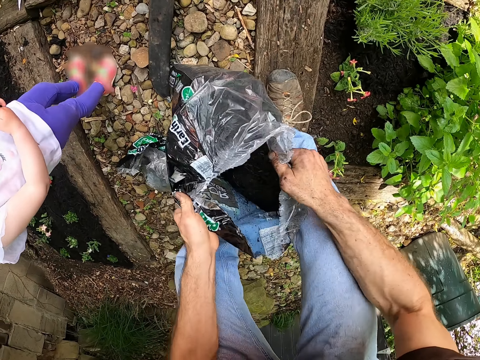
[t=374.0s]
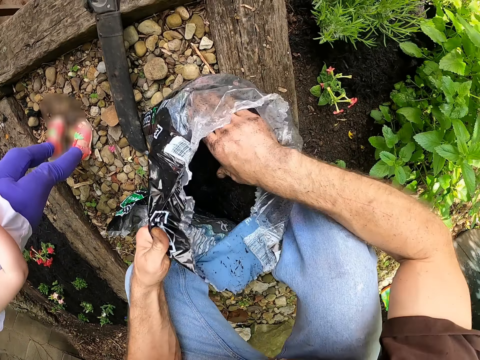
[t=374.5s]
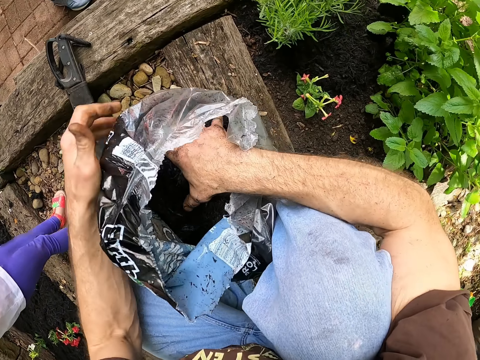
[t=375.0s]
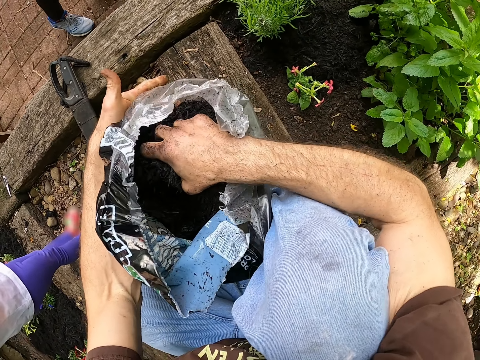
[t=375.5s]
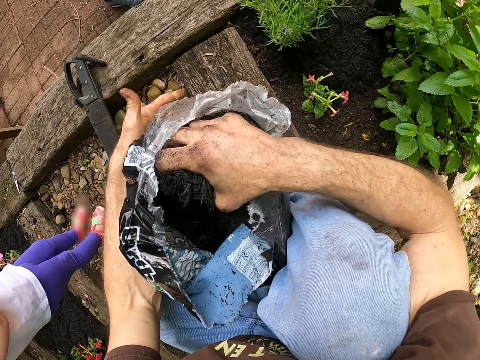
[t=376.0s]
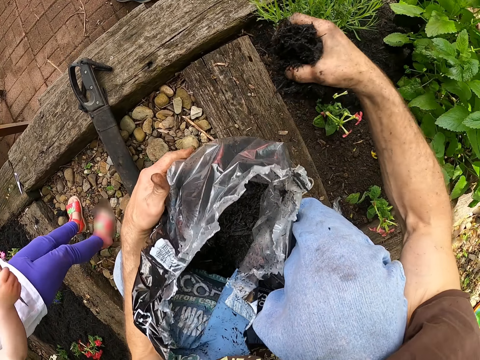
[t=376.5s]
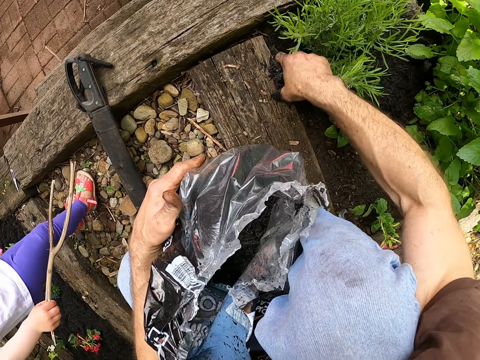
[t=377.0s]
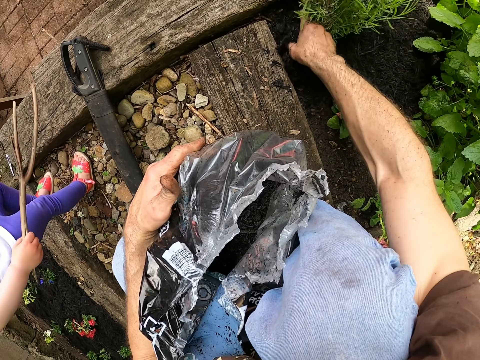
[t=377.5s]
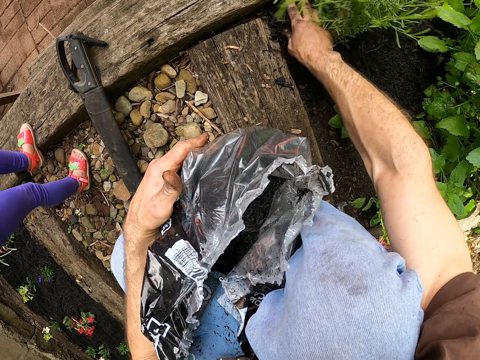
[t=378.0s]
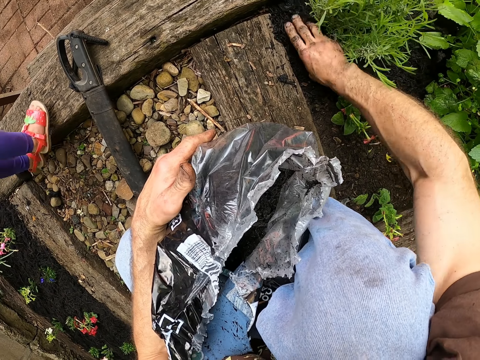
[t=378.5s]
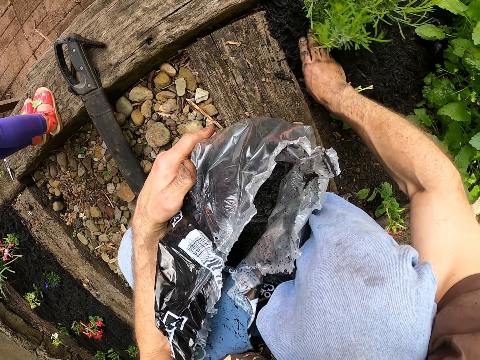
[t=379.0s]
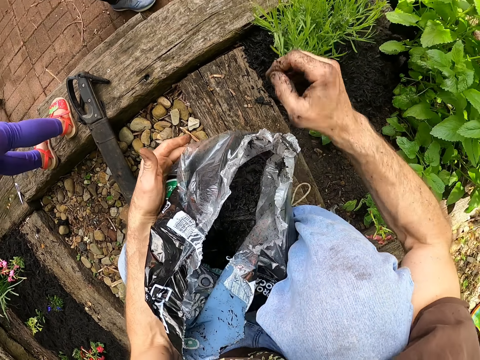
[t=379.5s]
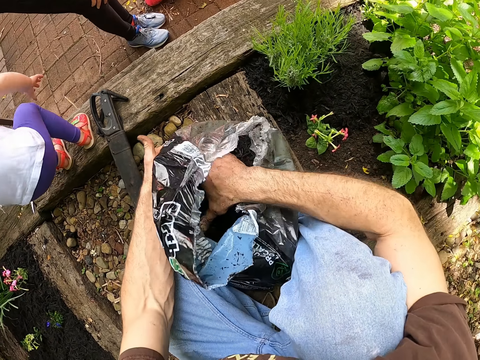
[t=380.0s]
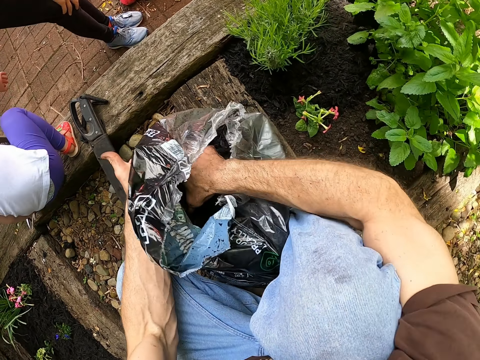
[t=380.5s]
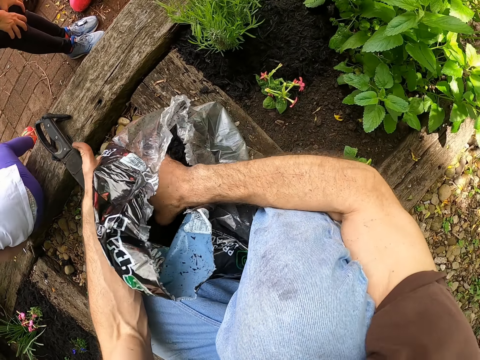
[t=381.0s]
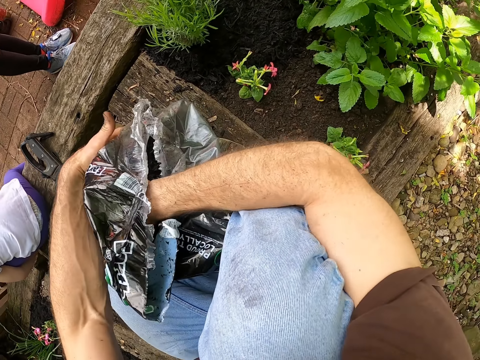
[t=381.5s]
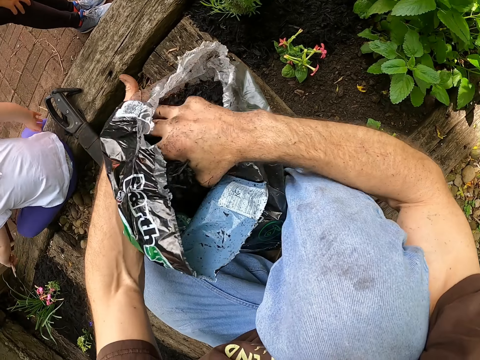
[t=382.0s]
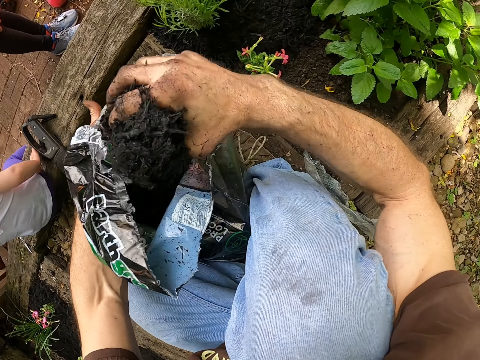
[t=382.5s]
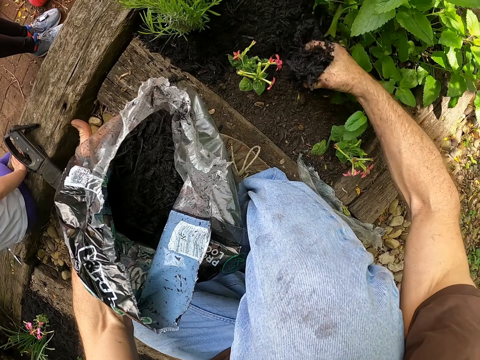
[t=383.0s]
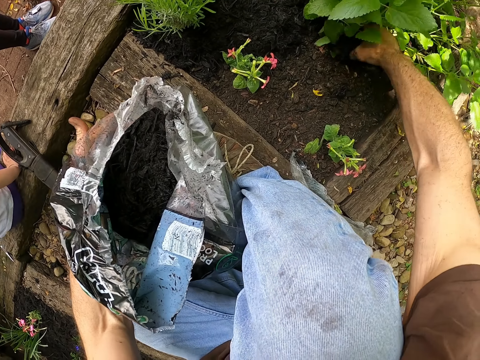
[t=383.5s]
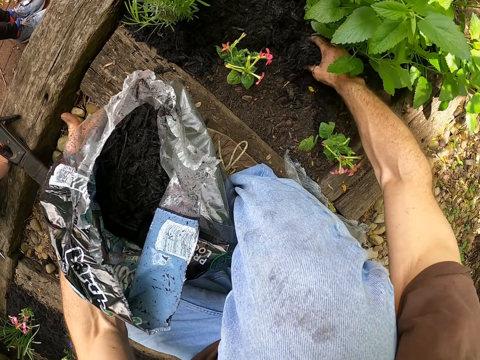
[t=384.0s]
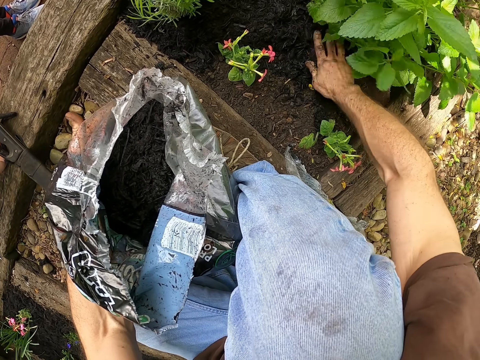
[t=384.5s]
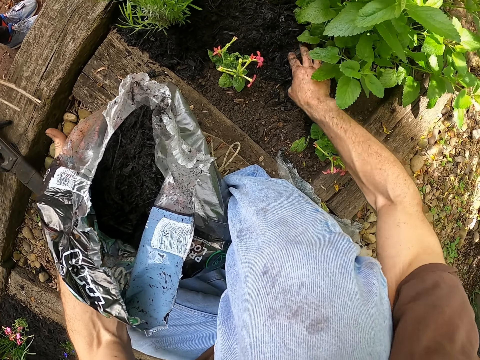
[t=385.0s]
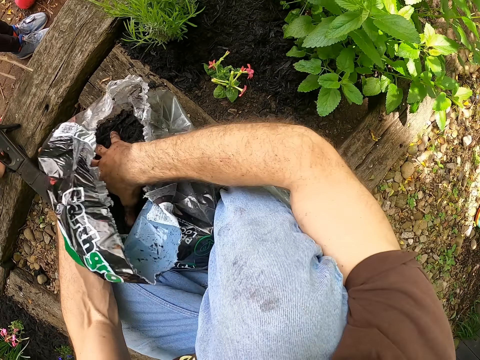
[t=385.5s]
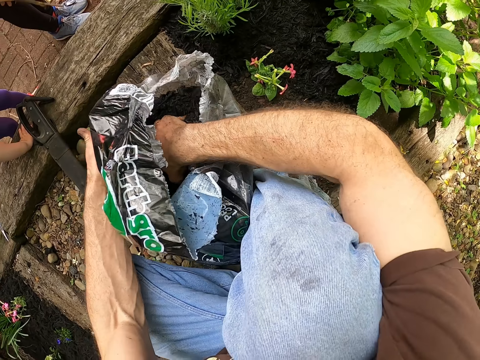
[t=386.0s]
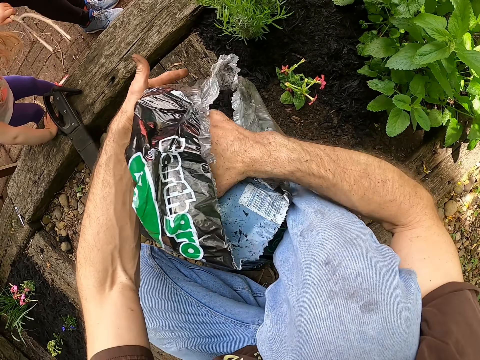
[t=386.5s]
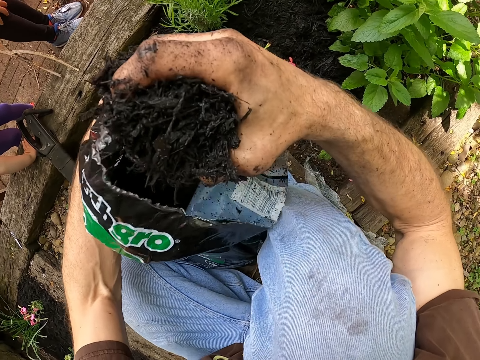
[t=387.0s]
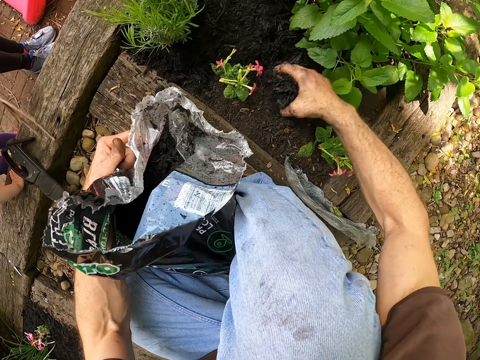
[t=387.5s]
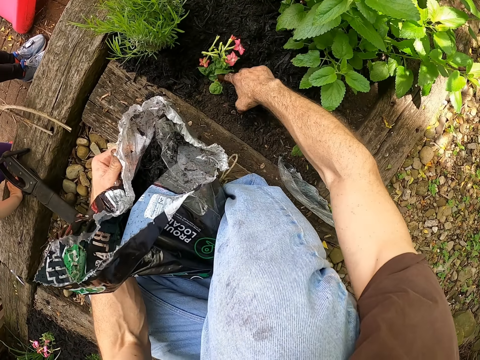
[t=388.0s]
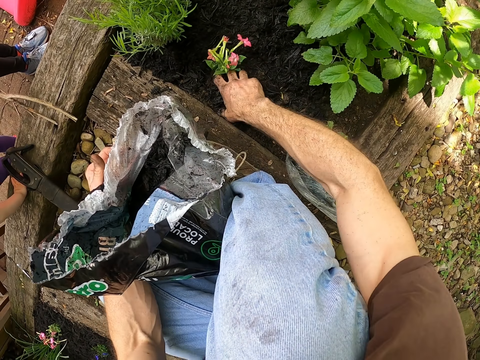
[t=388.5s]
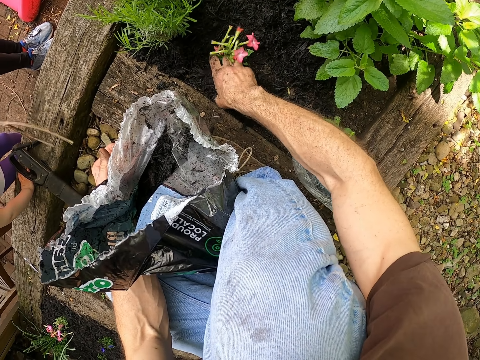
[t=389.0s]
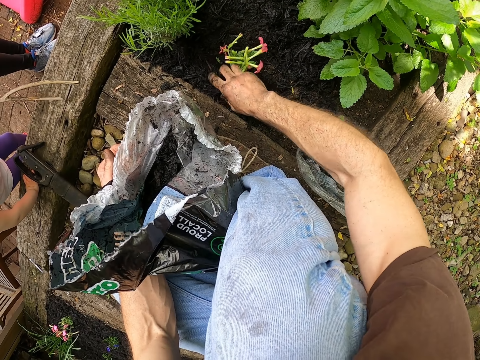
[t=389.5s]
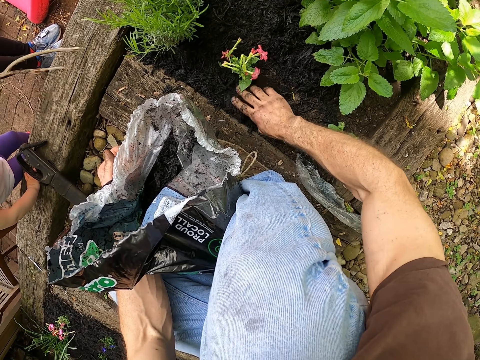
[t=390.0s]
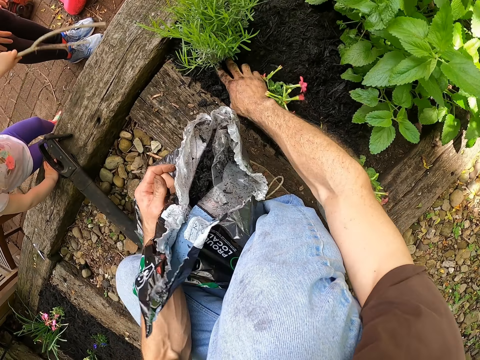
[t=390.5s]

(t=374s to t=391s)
The camera wearer picks the black mulch from the bag with his right hand. He walks in the garden. He mulches some plants on the soil bed with his right hand. He picks the black mulch from the bag with his right hand. He mulches some plants on the soil bed with his right hand. A person plays with a stick. The camera wearer picks the black mulch from the bag with his right hand. He mulches some plants on the soil bed with his right hand.

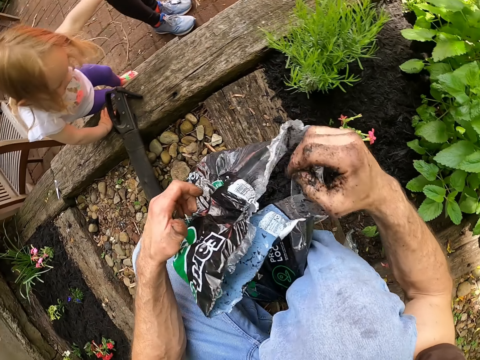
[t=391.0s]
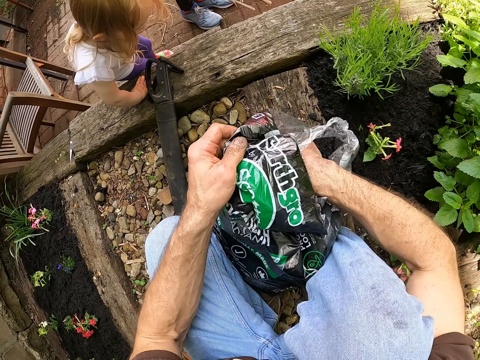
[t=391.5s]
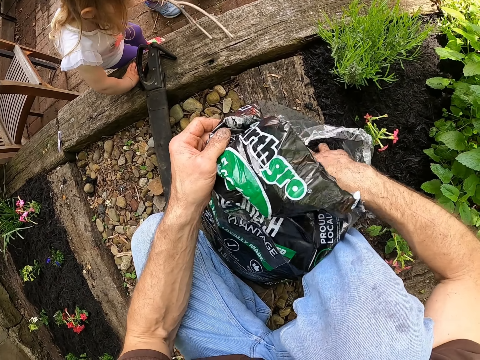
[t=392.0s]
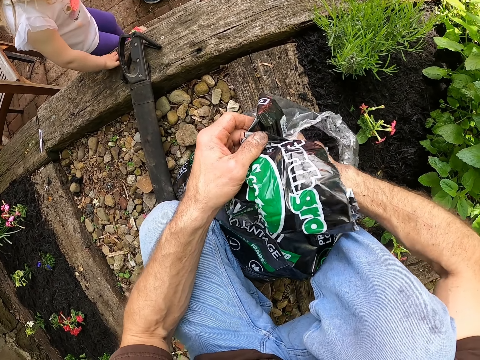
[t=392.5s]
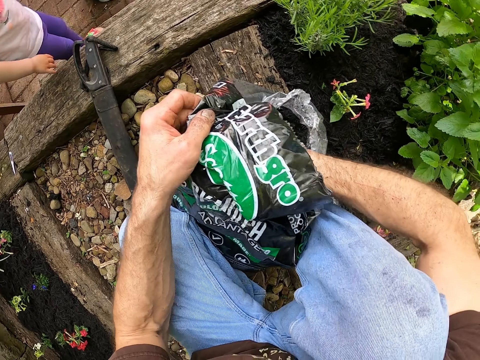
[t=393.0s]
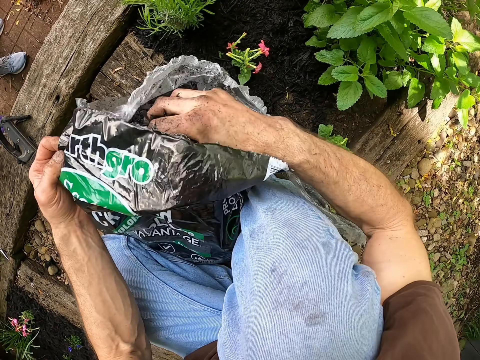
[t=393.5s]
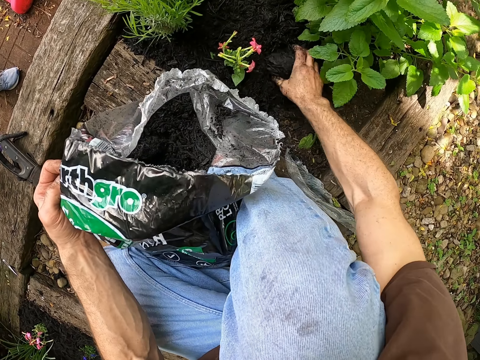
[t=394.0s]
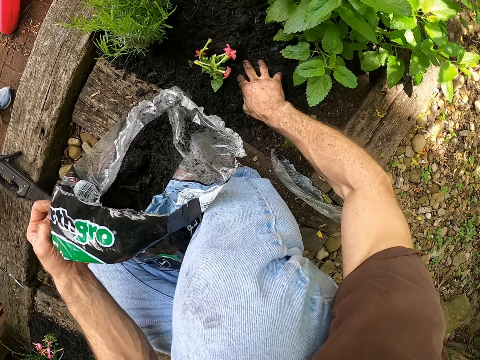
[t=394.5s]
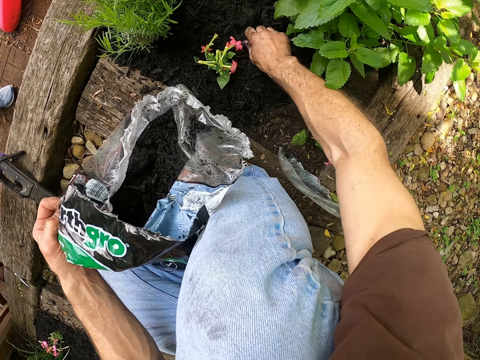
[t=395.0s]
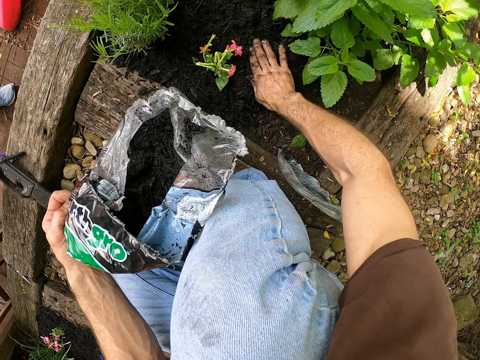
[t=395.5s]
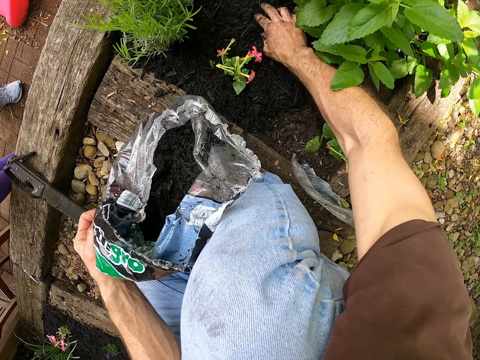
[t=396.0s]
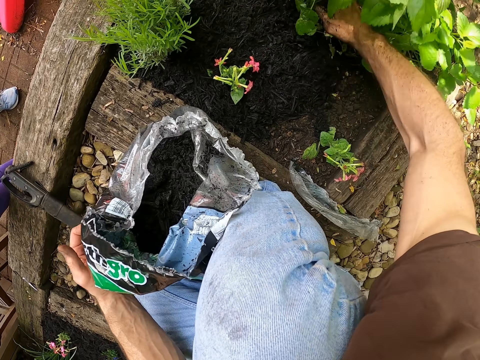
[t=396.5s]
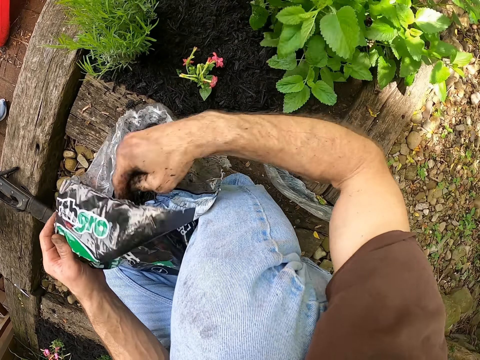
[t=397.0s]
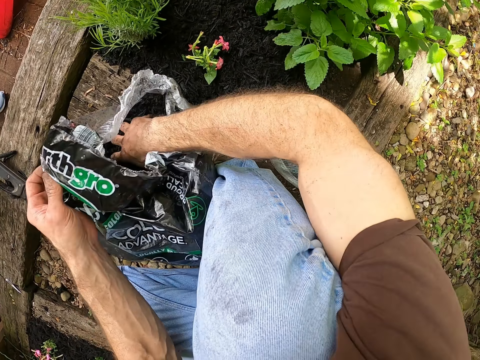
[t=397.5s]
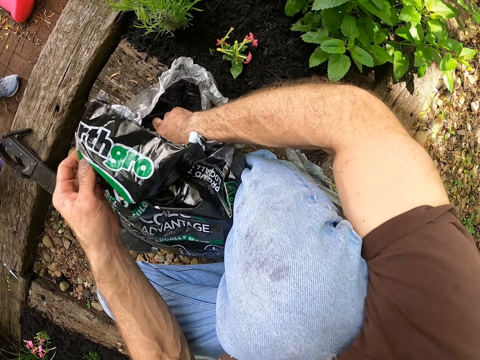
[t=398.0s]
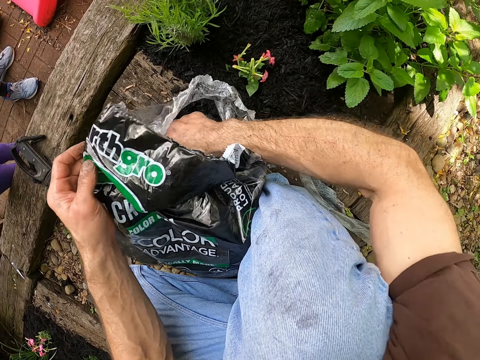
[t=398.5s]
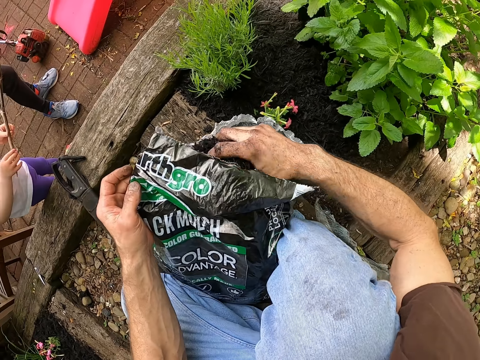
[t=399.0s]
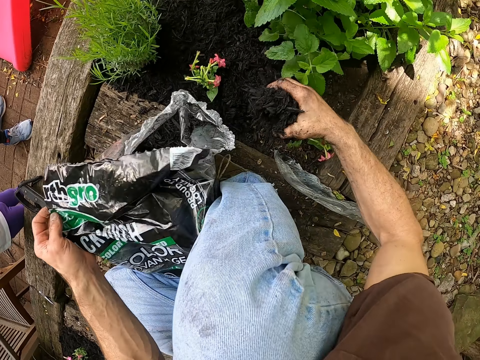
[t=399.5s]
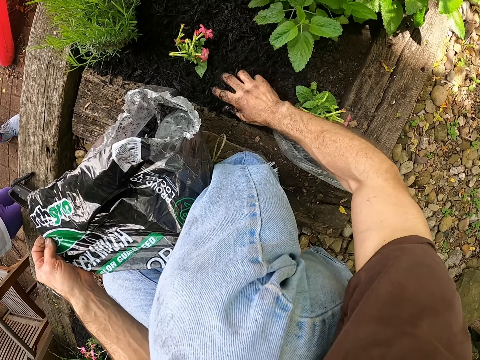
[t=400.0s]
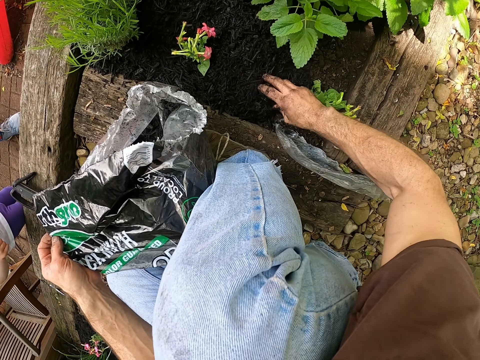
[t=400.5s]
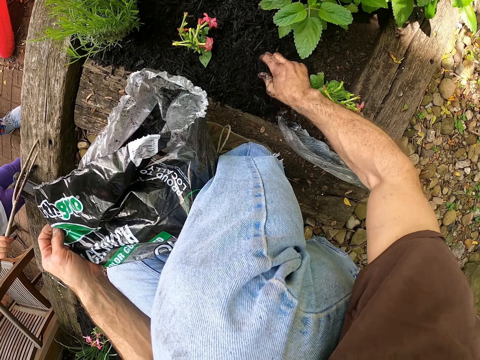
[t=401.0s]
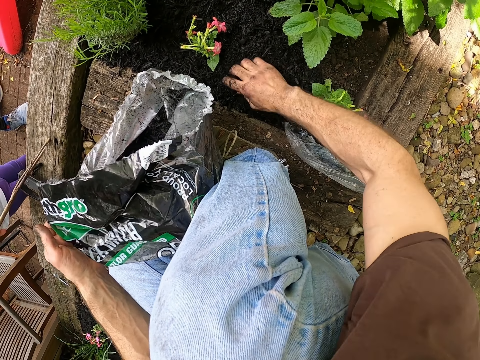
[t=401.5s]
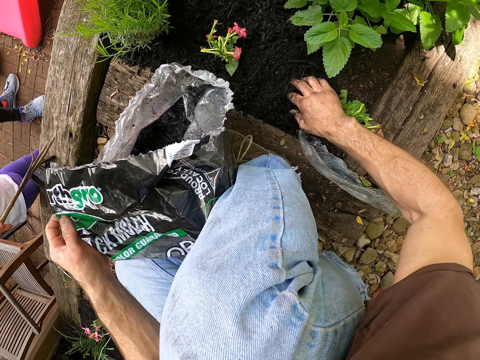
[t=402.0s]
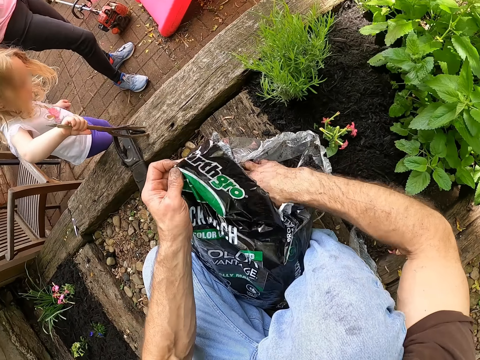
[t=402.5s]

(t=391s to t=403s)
The camera wearer picks the black mulch from the bag with his right hand. He mulches some plants on the soil bed with his right hand. He picks the black mulch from the bag with his right hand. He mulches some plants on the soil bed with his right hand.
